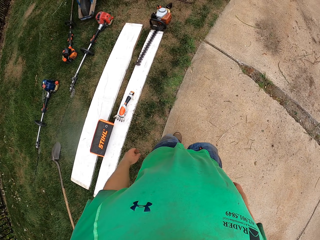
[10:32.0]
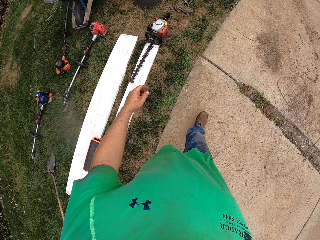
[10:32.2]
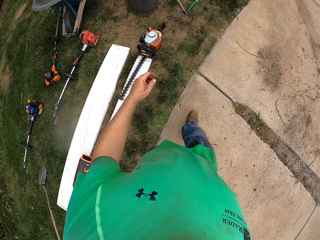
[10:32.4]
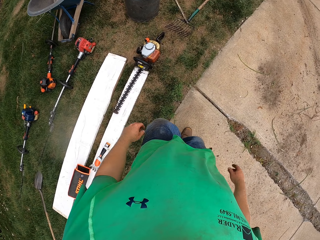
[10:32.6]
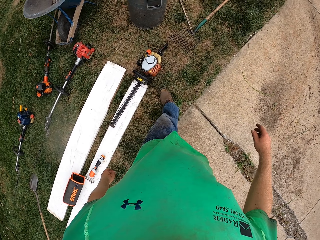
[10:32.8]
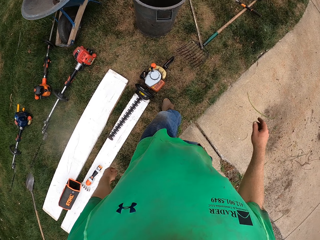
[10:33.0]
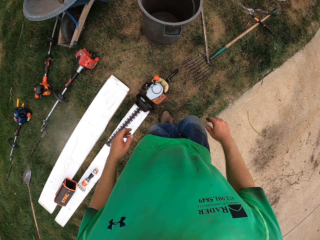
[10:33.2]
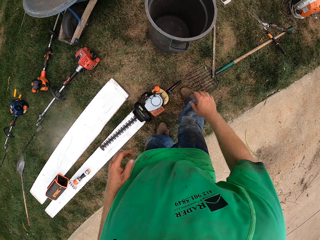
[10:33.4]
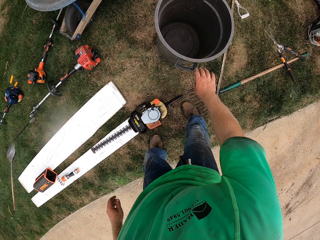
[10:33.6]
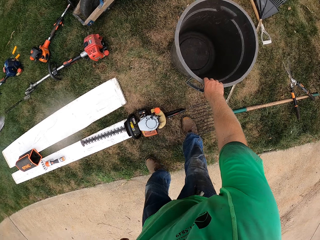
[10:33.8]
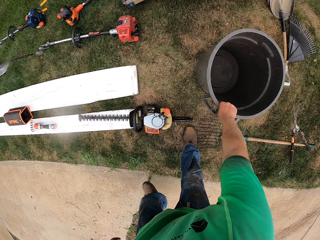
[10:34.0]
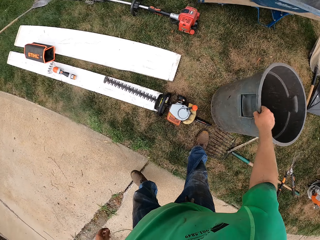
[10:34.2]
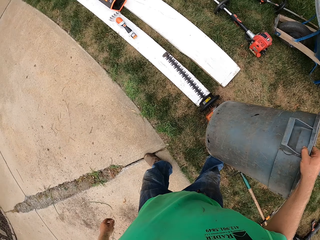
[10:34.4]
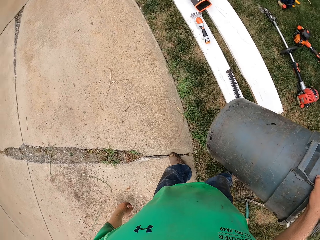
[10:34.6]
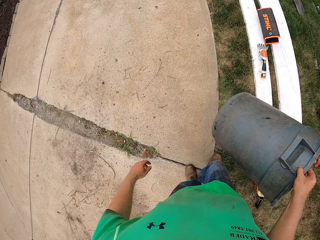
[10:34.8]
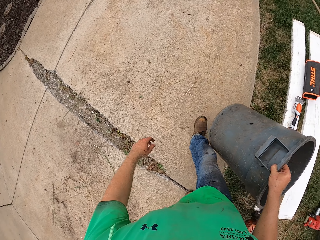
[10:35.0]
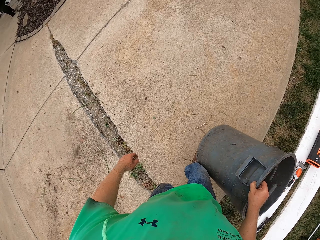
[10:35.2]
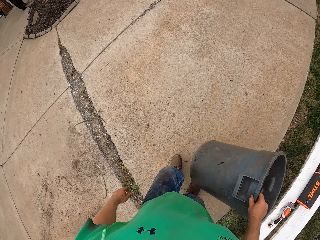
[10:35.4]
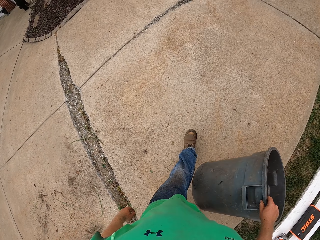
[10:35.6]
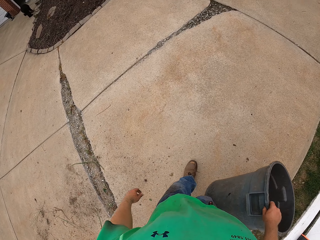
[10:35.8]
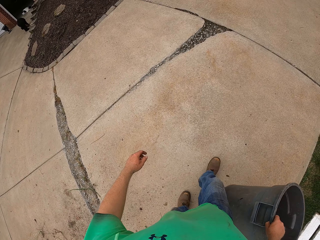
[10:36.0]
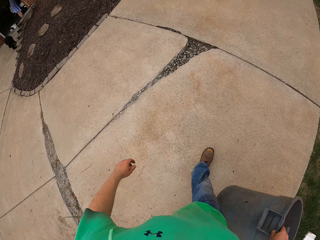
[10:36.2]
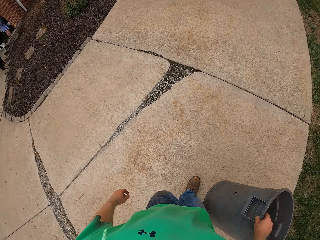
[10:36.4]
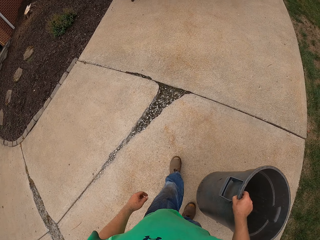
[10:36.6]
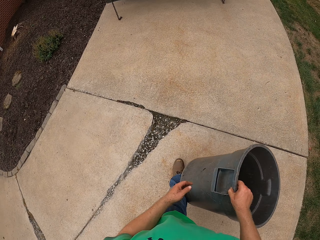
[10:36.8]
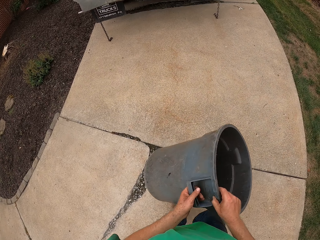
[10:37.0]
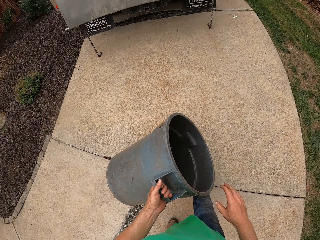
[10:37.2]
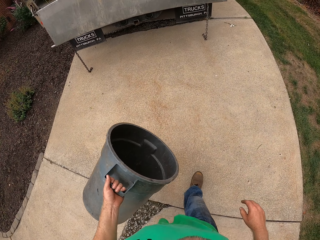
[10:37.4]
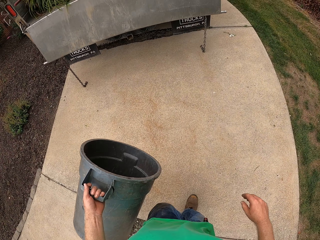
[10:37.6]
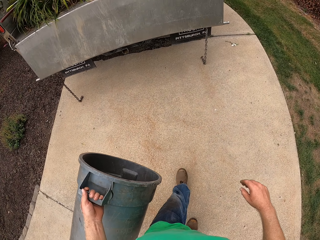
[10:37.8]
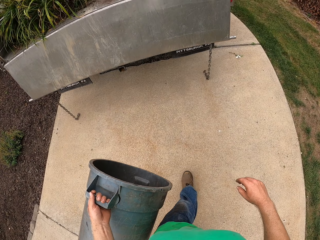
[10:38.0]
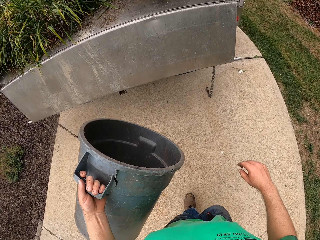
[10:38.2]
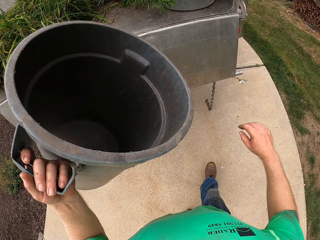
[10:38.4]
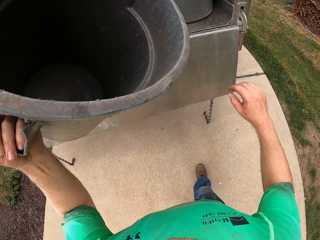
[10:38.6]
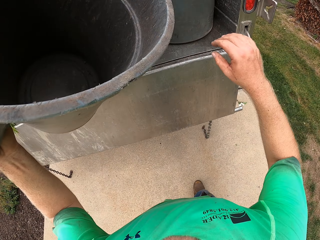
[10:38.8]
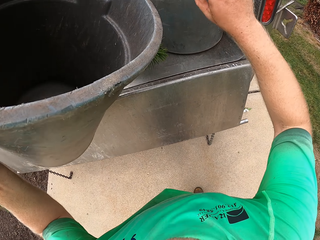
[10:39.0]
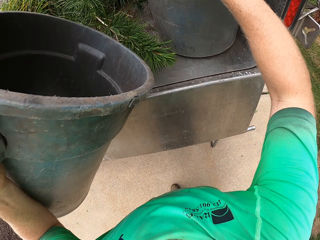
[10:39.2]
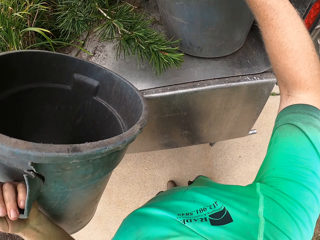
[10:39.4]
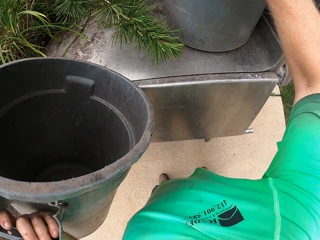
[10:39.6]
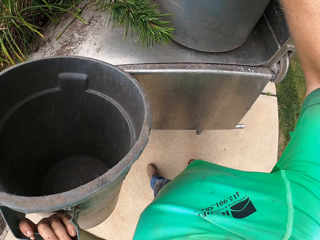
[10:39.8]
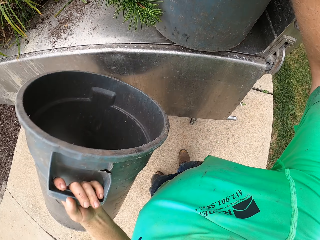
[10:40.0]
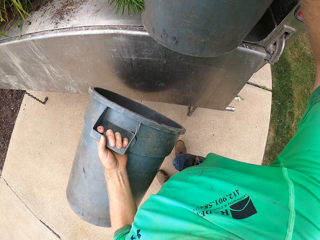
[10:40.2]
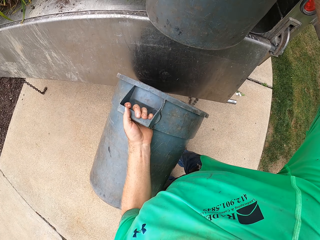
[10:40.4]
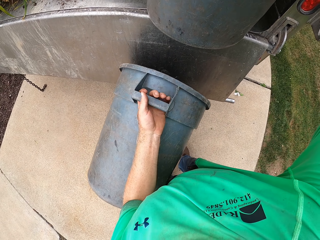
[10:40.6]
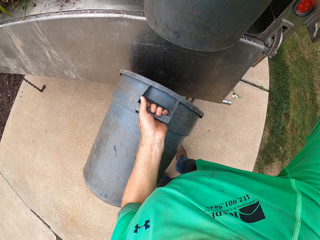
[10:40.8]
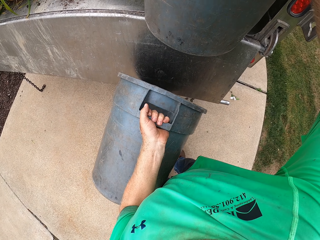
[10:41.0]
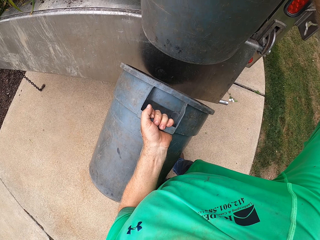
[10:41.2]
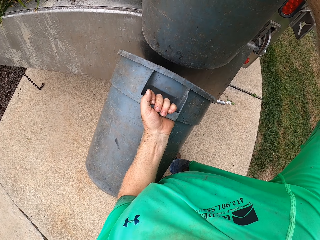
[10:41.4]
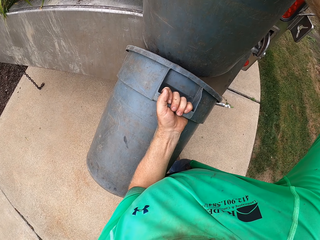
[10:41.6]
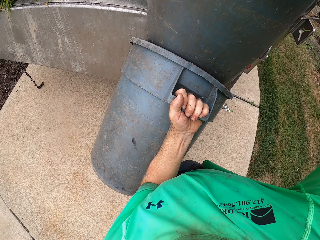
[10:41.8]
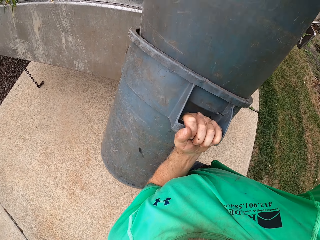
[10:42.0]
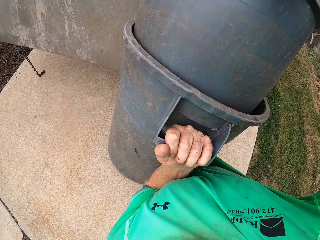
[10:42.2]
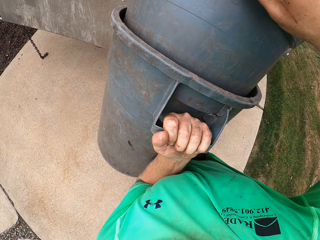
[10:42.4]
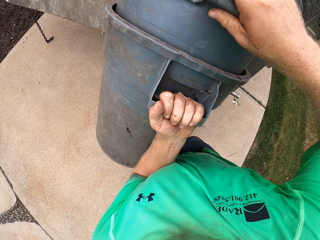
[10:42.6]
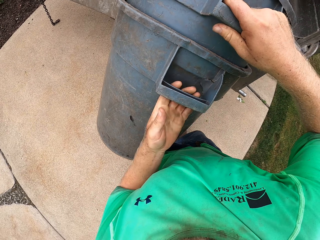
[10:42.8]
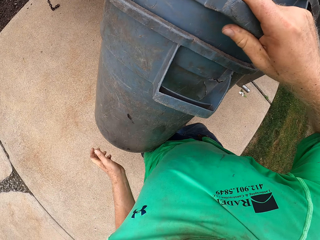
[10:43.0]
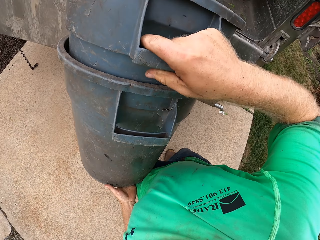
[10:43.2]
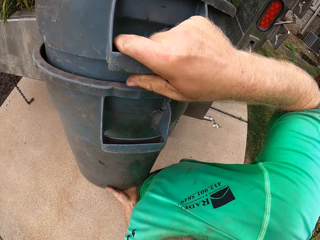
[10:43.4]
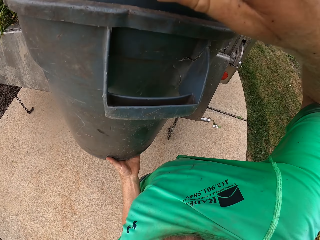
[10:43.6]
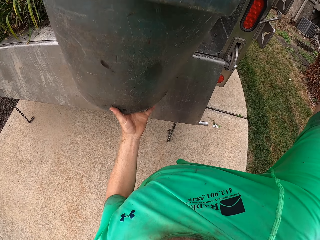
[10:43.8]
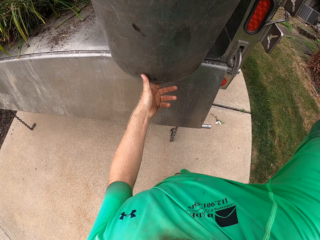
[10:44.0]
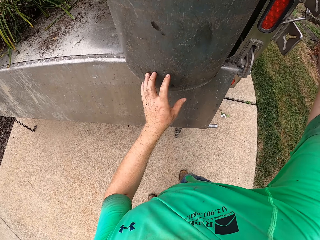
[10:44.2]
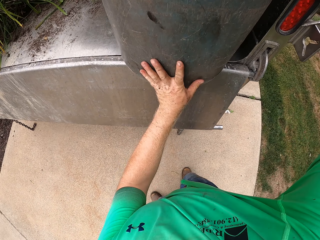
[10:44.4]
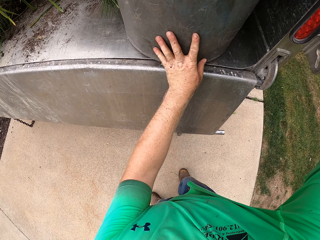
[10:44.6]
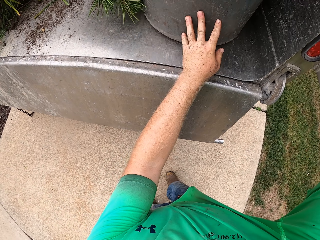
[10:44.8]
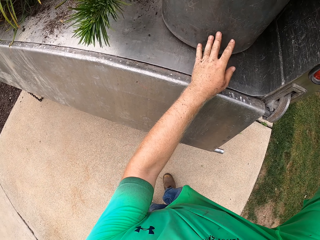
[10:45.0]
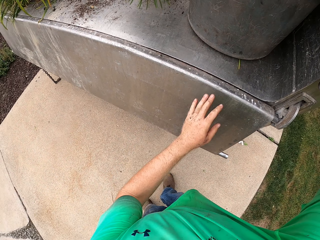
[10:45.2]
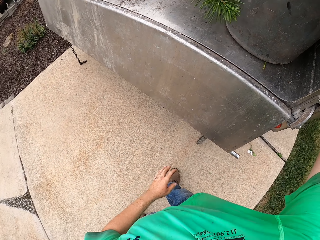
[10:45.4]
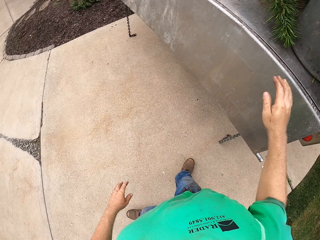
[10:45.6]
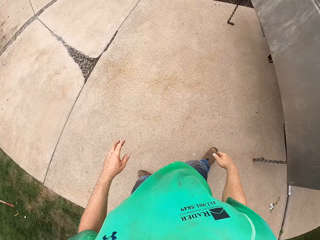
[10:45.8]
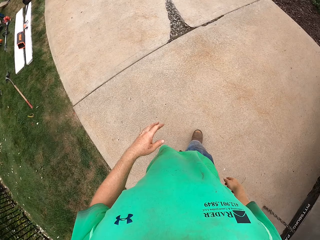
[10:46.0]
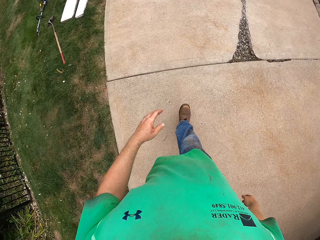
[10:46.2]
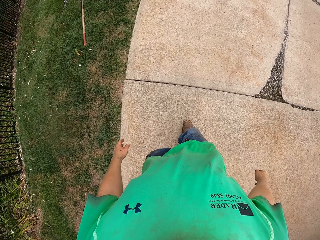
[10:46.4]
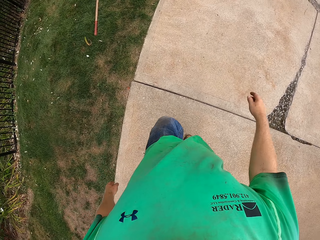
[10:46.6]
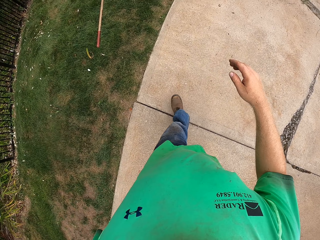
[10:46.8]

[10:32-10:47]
The camera wearer picks up a drum from the lawn with his right hand. He passes the drum to his left hand from his right hand. He puts the drum in the truck into the drum in his left hand with his right hand. He puts the jerrycans together. He puts the drums in the truck with his hands.

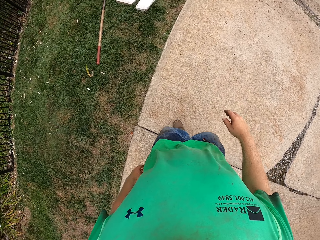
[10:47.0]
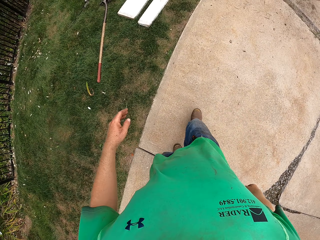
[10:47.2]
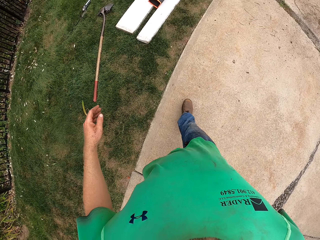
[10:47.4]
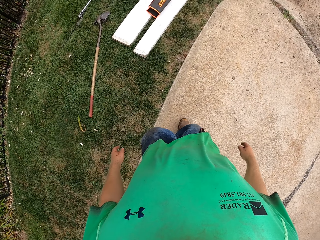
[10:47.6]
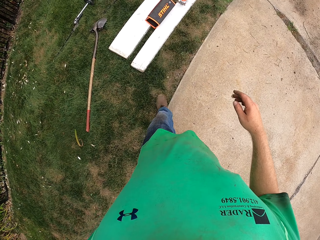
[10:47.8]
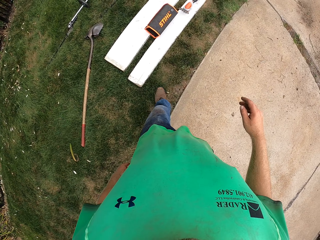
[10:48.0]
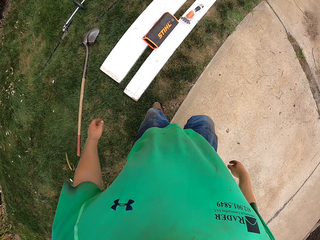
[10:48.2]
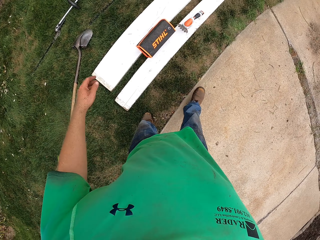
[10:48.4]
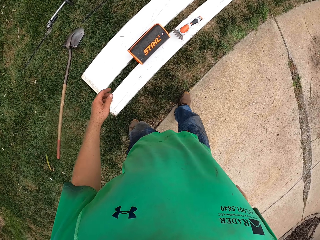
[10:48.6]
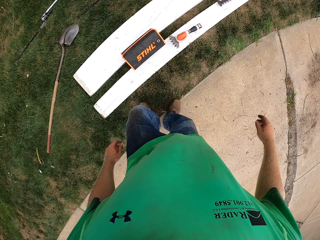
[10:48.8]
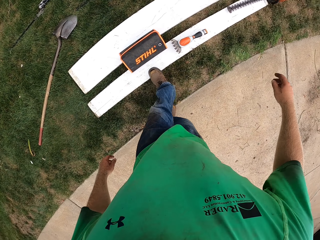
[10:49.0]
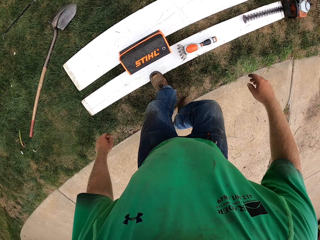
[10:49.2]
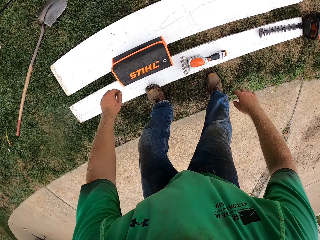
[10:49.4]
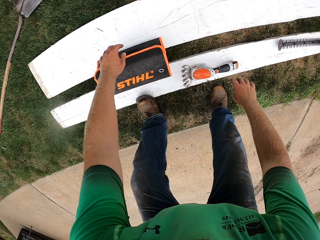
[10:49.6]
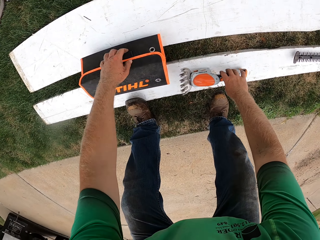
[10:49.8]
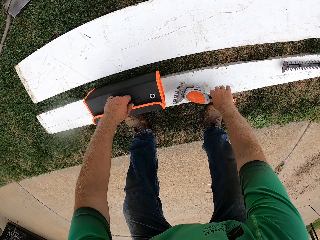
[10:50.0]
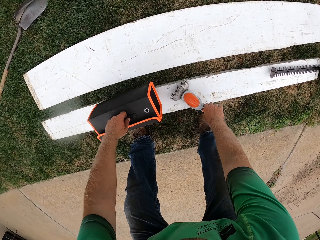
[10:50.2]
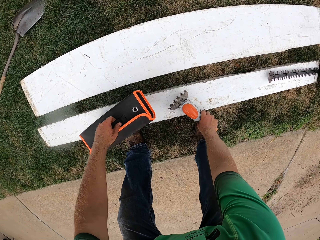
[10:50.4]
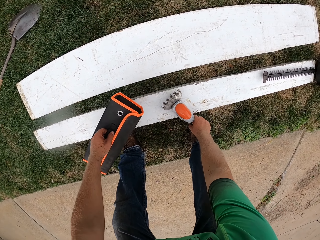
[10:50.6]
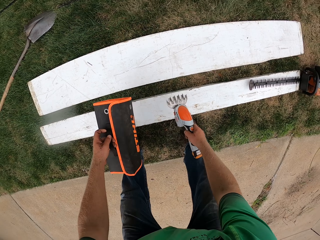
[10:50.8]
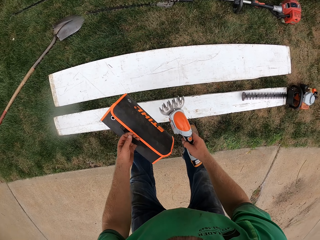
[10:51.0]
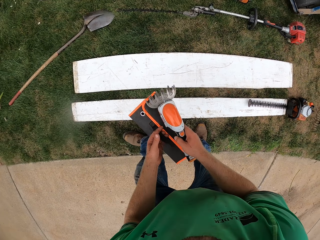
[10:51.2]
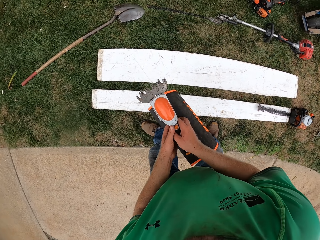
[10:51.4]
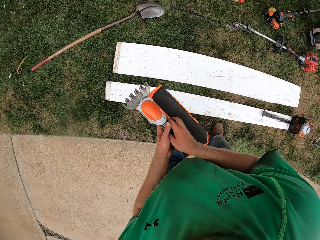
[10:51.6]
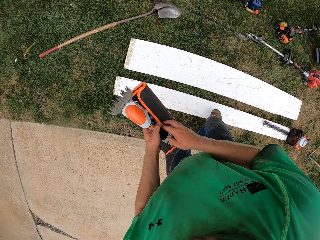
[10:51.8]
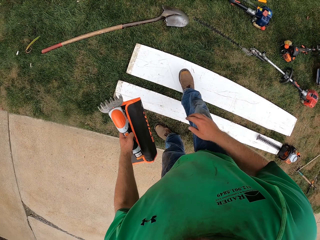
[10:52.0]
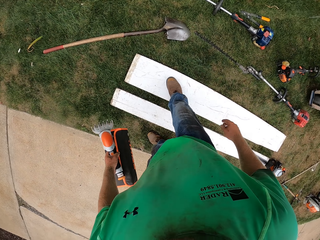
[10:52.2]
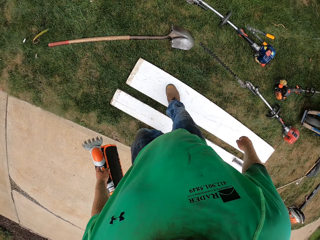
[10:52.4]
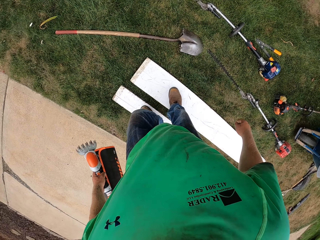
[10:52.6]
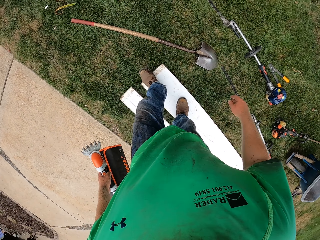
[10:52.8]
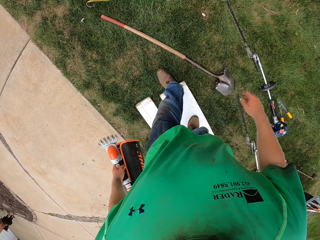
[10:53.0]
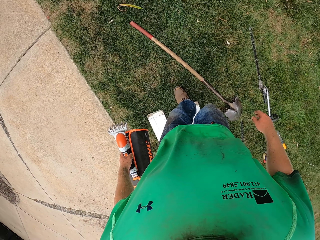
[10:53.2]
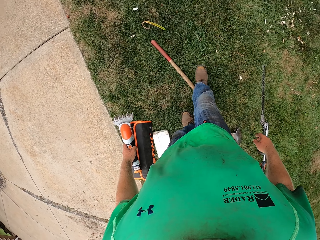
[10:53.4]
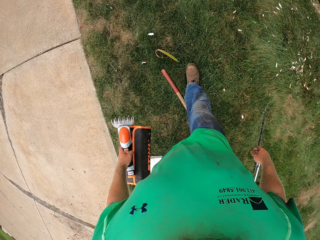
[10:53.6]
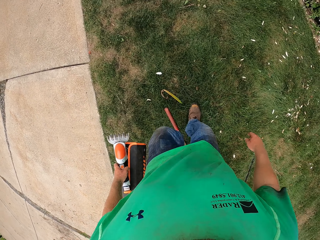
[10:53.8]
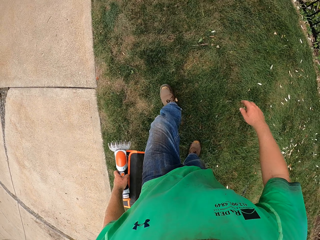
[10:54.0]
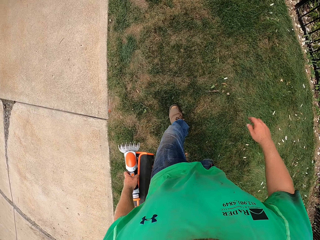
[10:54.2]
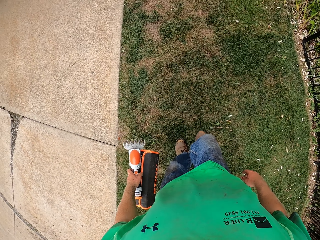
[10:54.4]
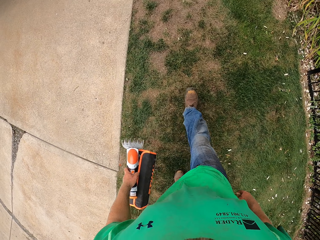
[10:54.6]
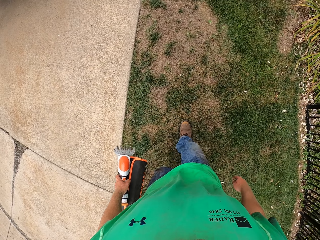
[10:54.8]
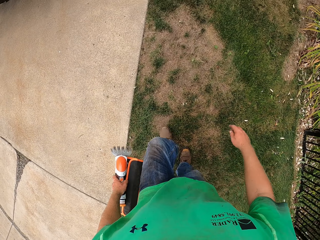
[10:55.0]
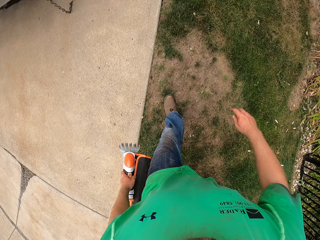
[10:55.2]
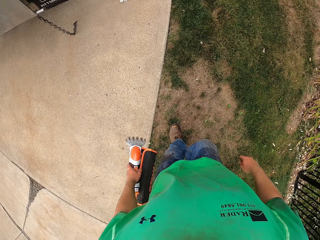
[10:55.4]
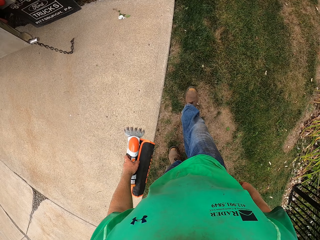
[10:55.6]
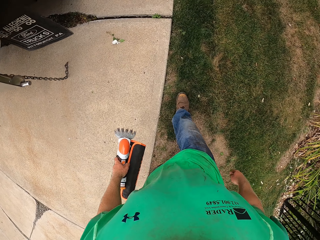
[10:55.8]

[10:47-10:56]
The camera wearer picks up a bag from the lawn with his left hand. He picks up a portable rake or grass shear from the lawn with his right hand. He passes the portable rake from his right hand to his left hand.
